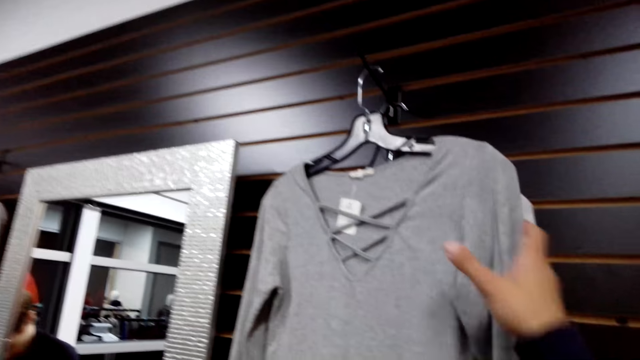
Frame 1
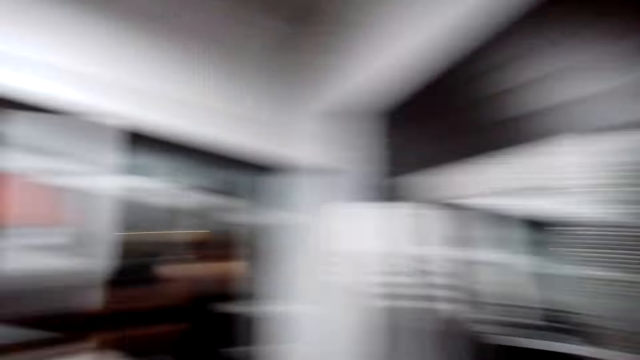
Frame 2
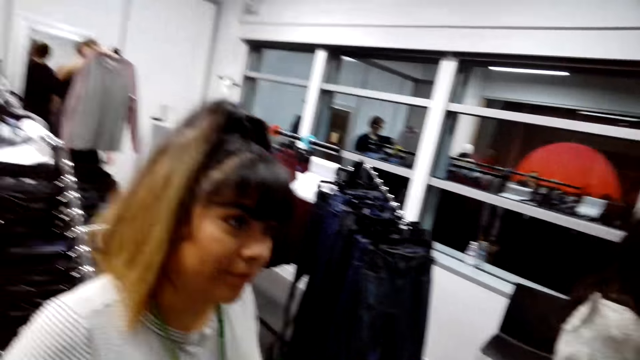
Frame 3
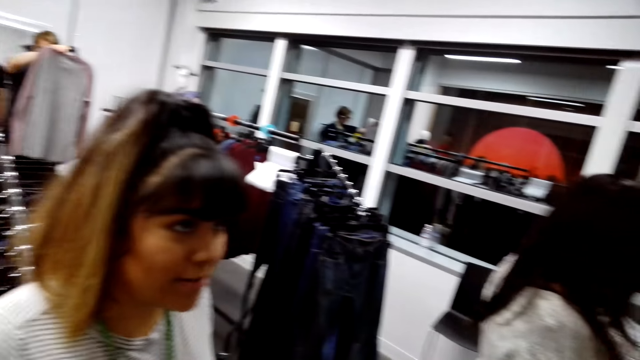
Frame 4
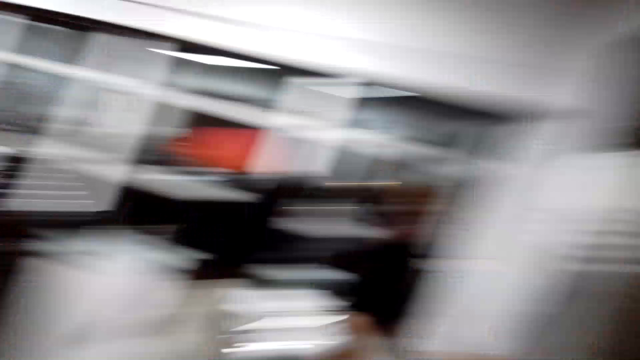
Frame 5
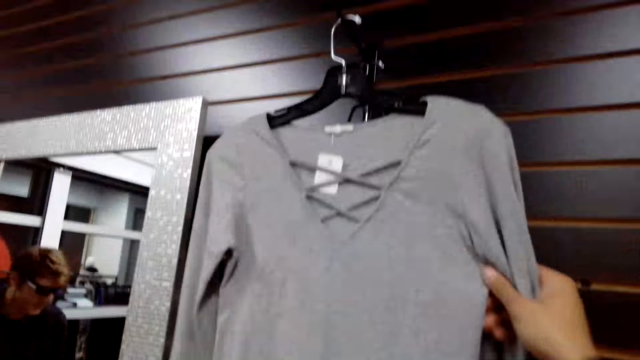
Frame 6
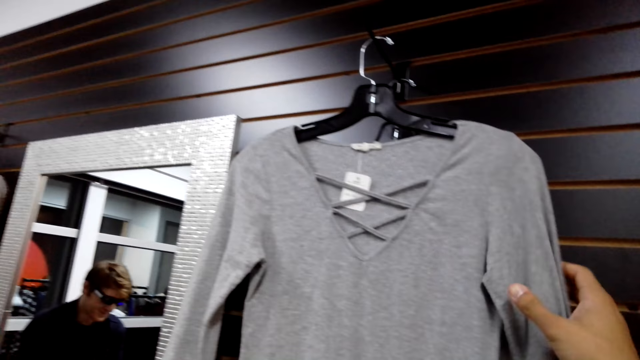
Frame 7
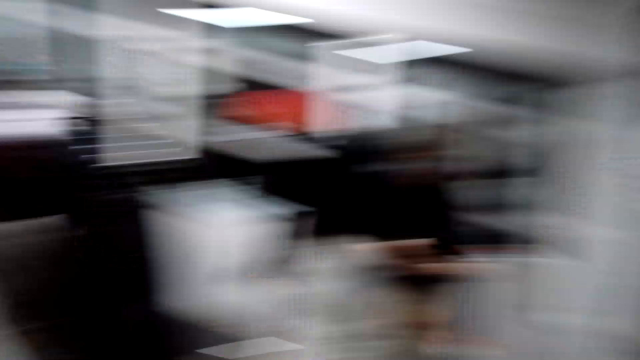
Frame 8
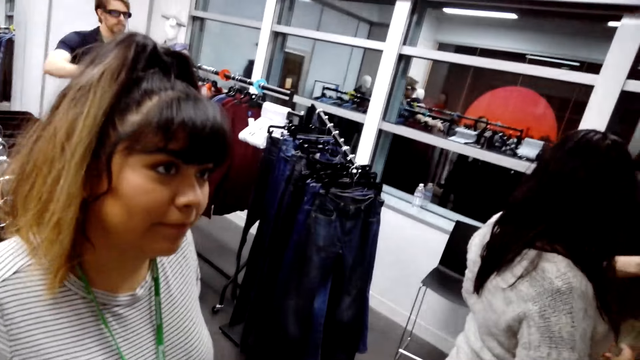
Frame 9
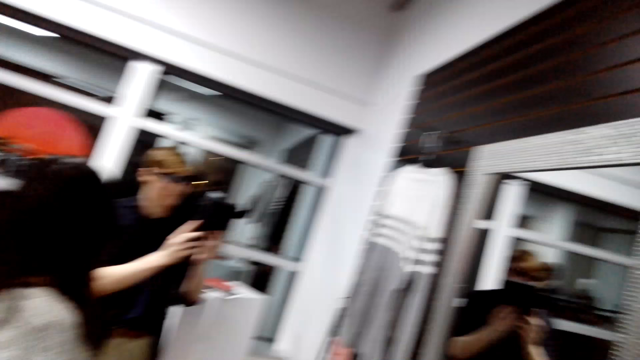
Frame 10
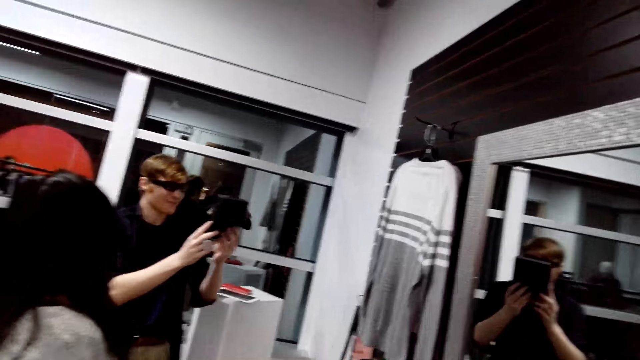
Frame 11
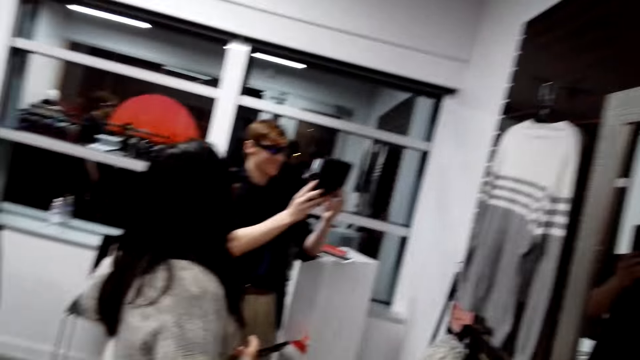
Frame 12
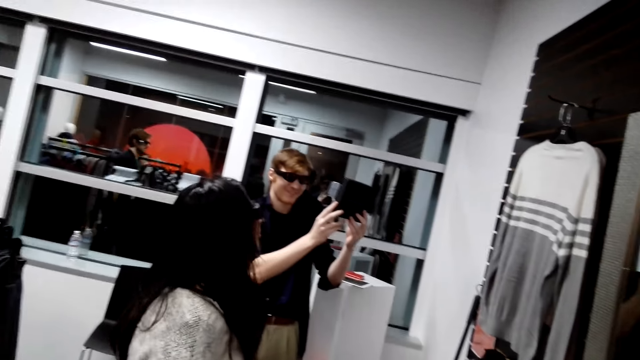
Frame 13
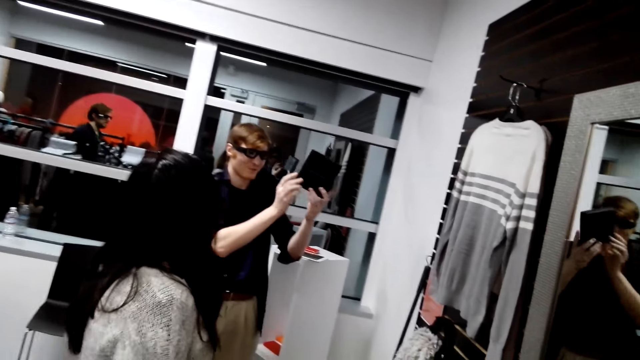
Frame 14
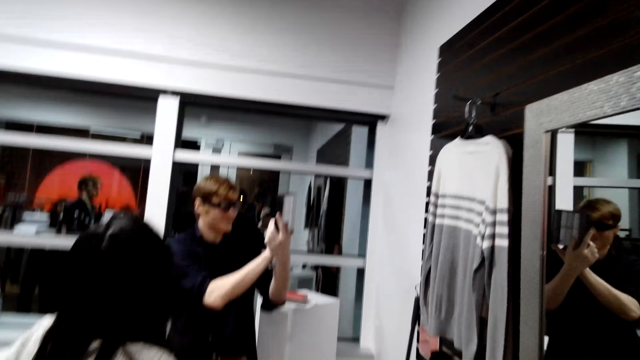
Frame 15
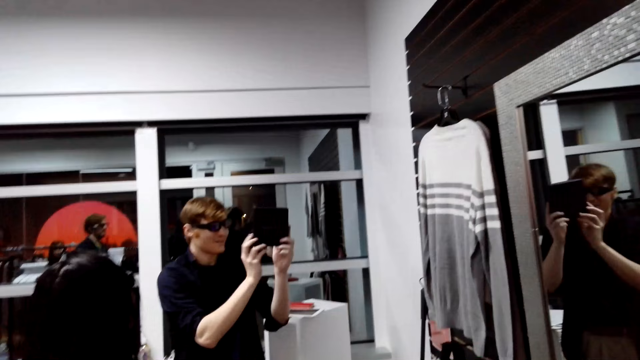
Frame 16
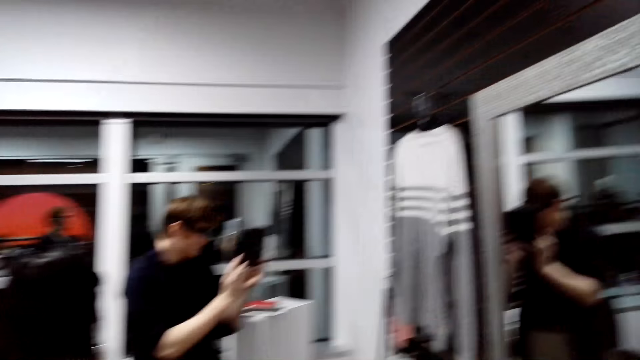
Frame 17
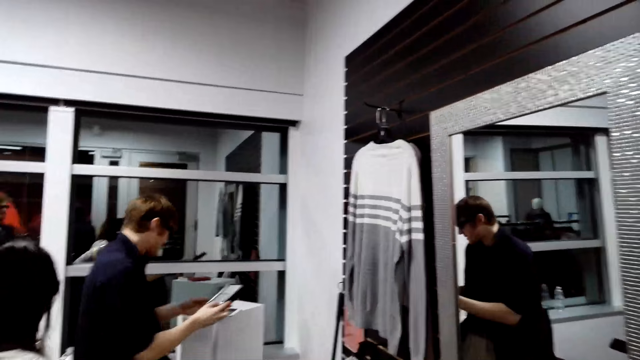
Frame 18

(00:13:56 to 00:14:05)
The camera wearer touches a top on display. A woman talks to the camera wearer. The camera wearer looks at the lady. They look at the top. They look around. A man talks to another lady. The man looks at a box. The camera wearer looks at the man.

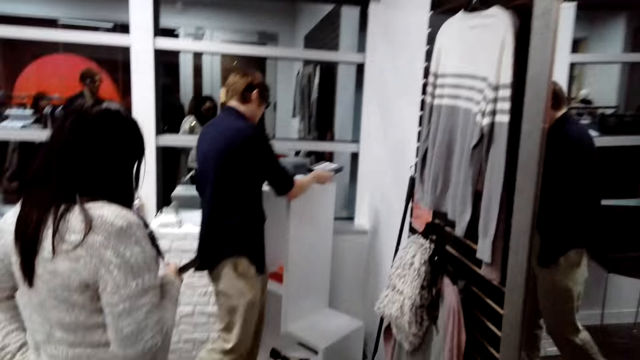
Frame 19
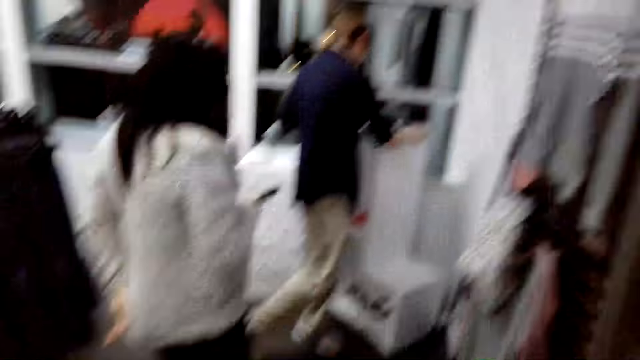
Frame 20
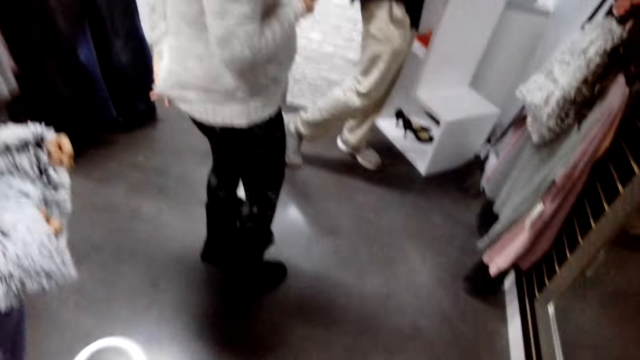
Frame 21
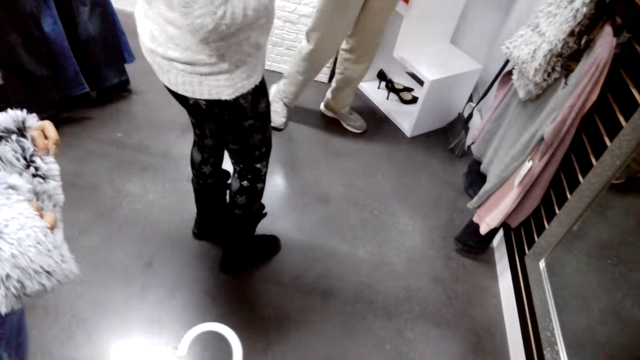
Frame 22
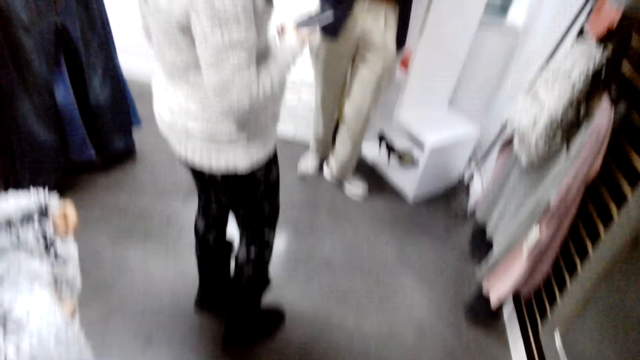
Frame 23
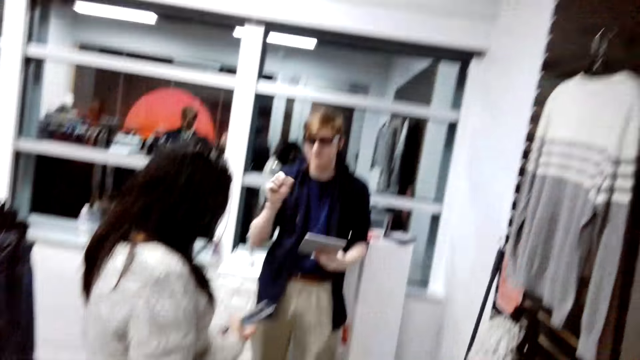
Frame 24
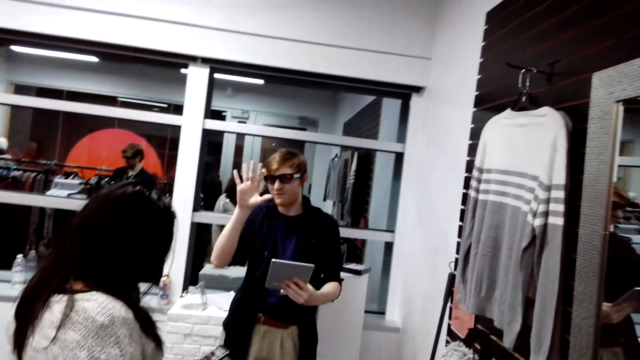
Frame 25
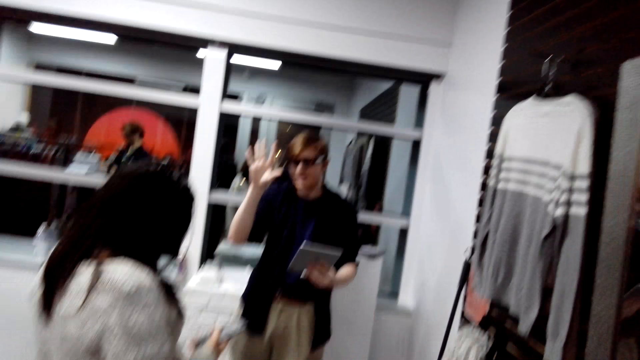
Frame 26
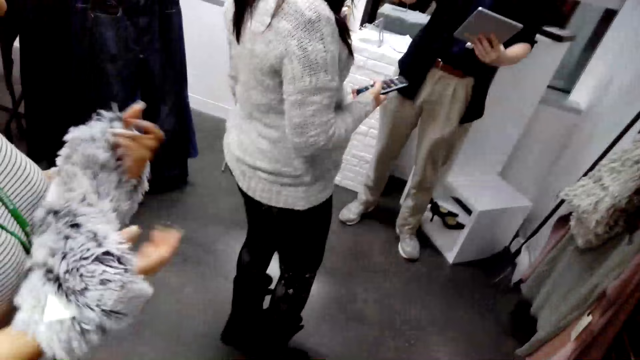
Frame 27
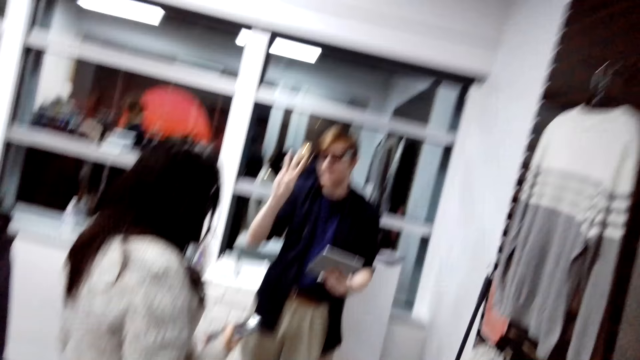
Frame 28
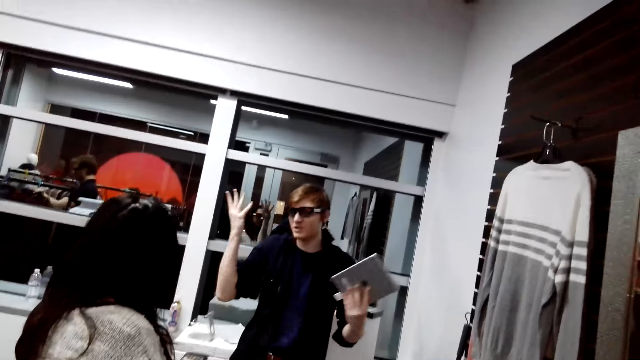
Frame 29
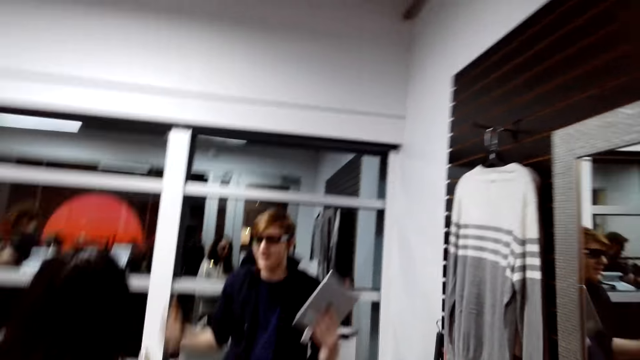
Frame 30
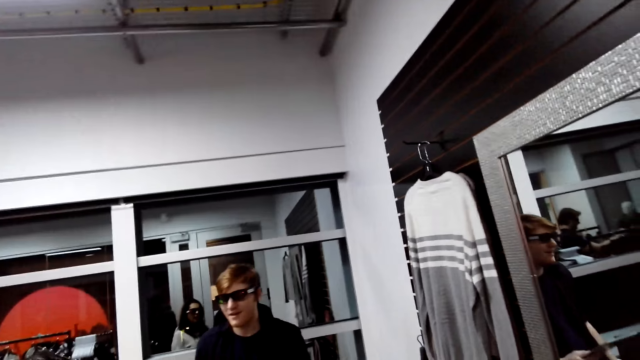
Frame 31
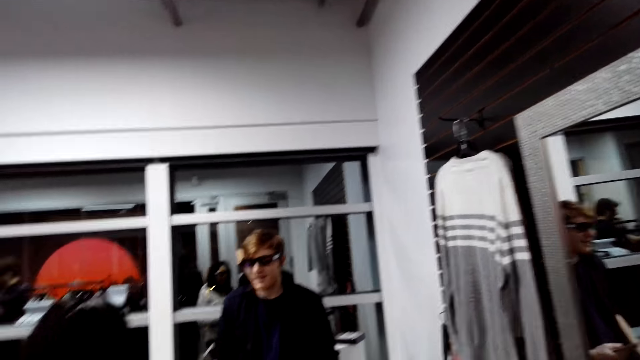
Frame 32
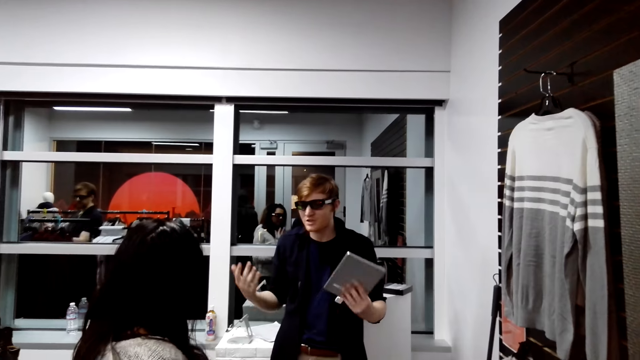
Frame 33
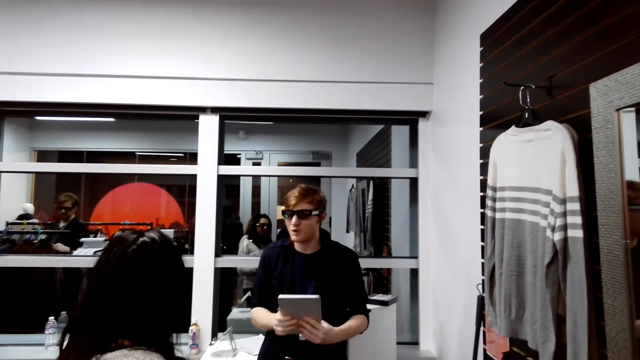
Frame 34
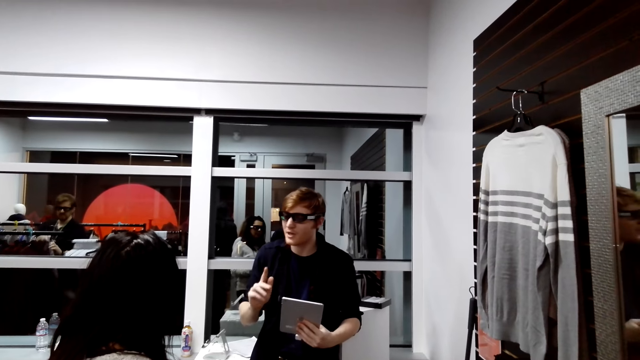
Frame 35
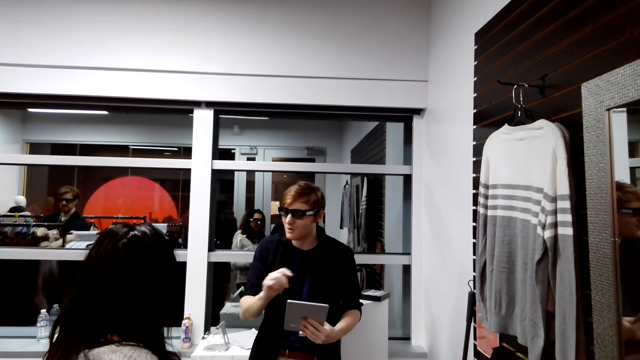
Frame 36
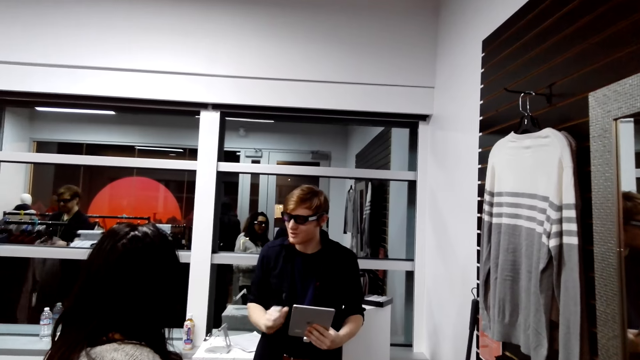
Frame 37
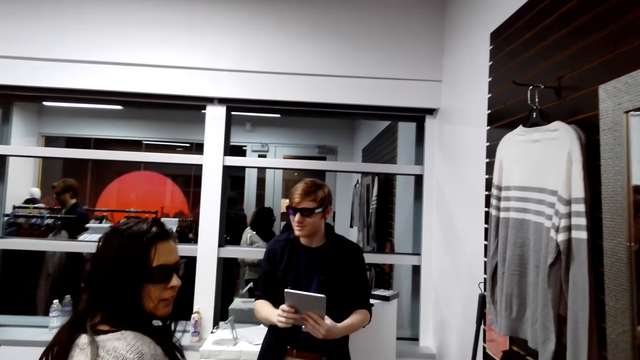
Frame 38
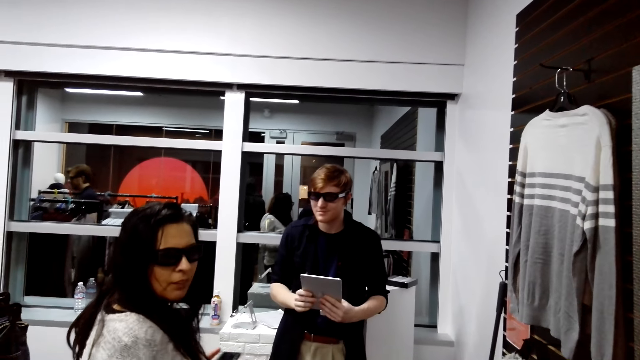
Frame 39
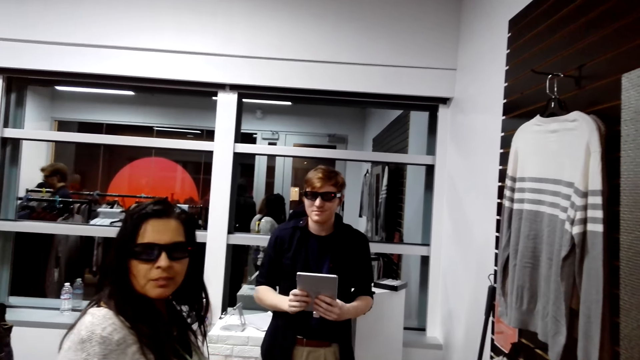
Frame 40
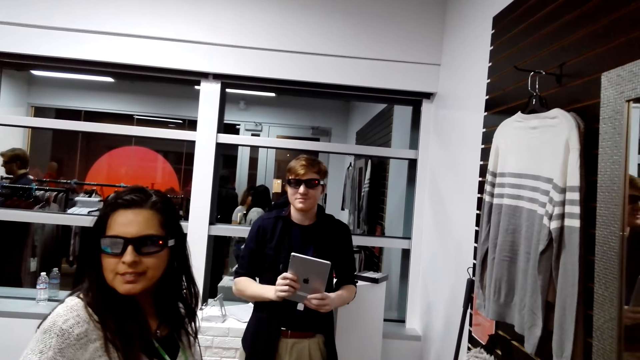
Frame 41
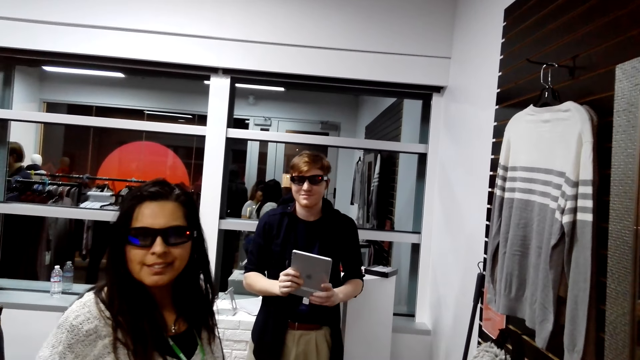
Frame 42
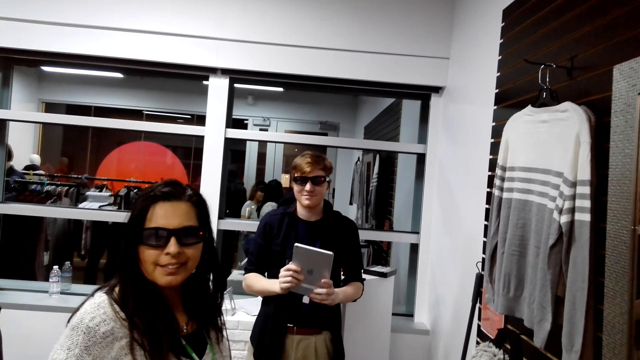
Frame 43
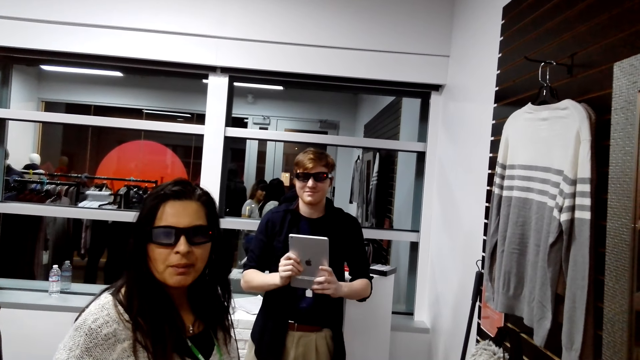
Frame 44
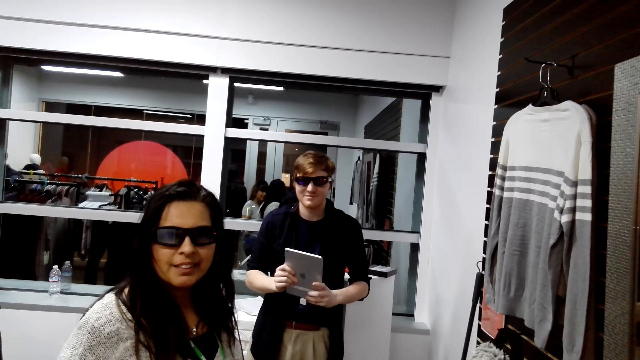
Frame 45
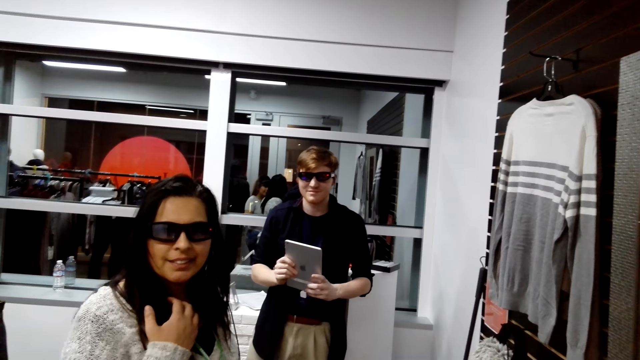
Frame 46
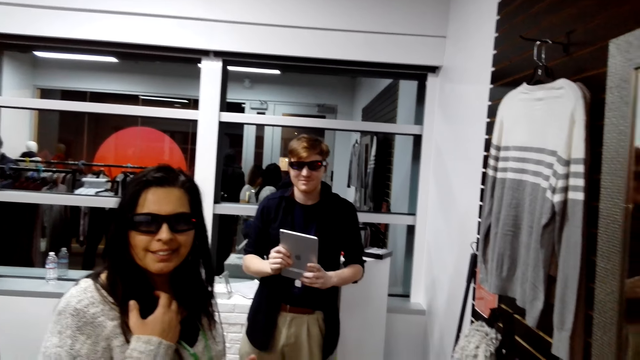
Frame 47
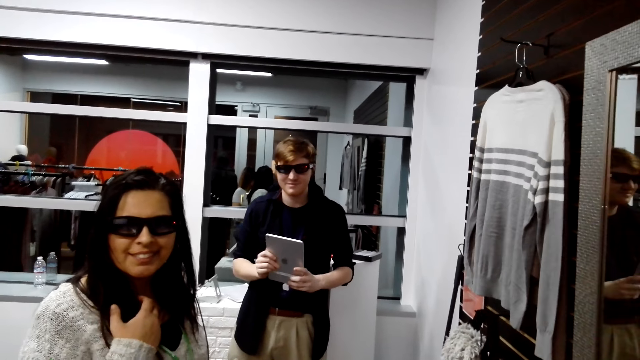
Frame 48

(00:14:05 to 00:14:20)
The man puts the box on a stand. He speaks with gestures to the lady. The lady talks to the camera wearer. She smiles at the camera wearer.
